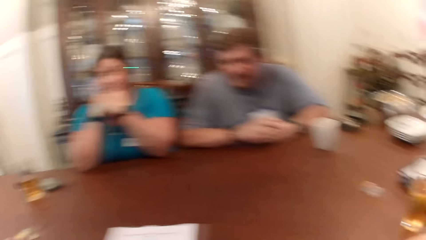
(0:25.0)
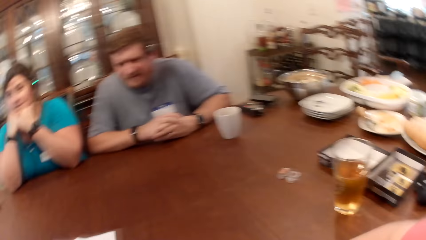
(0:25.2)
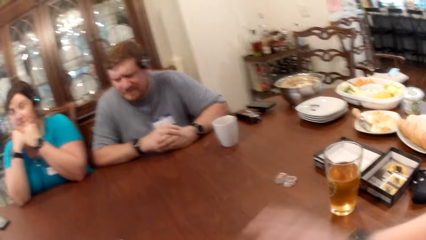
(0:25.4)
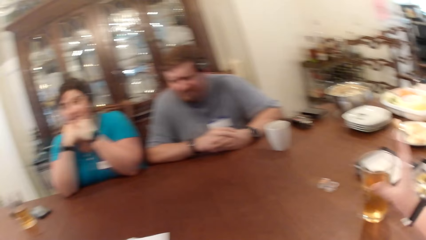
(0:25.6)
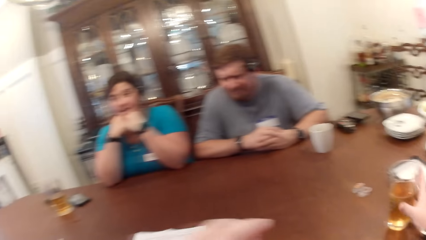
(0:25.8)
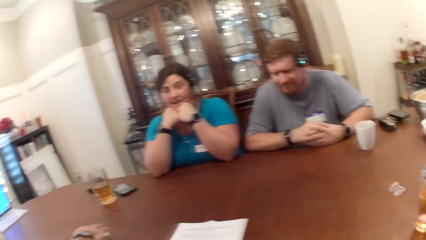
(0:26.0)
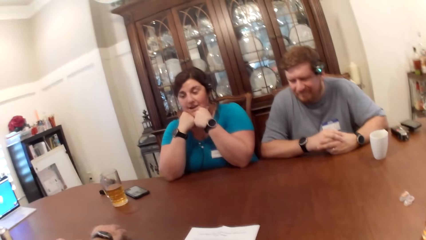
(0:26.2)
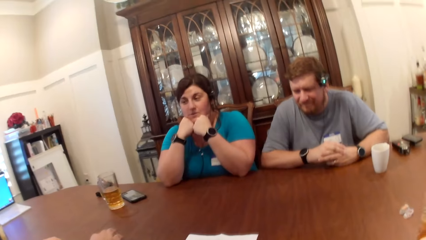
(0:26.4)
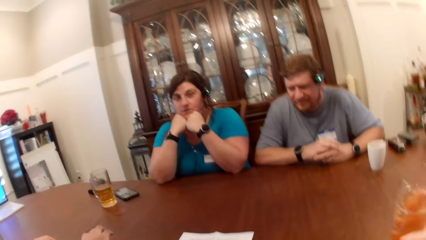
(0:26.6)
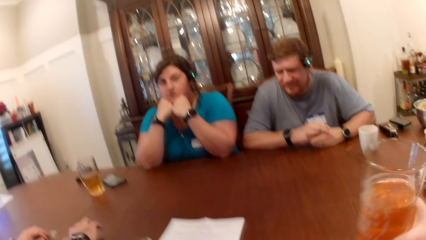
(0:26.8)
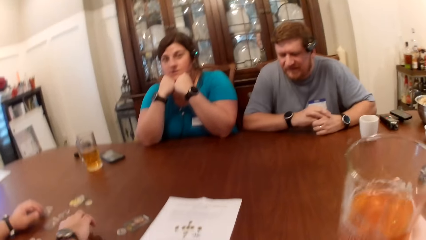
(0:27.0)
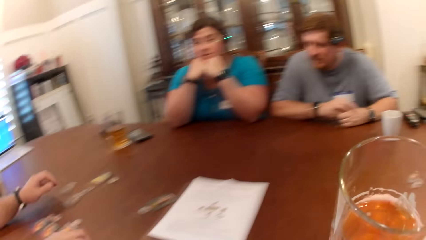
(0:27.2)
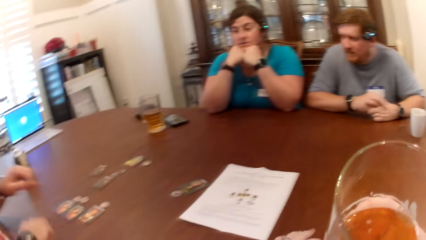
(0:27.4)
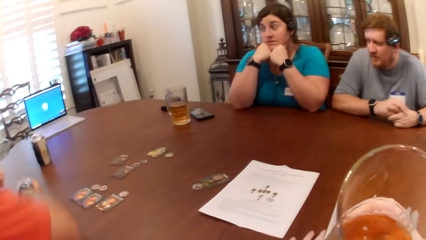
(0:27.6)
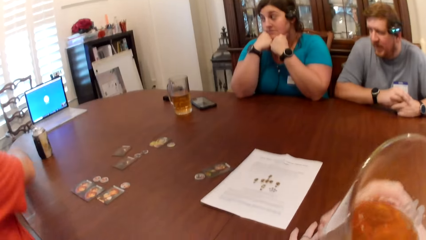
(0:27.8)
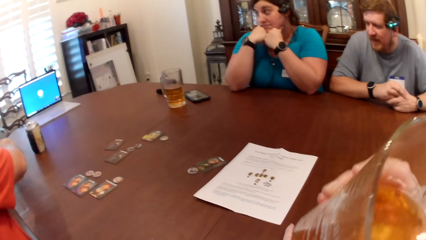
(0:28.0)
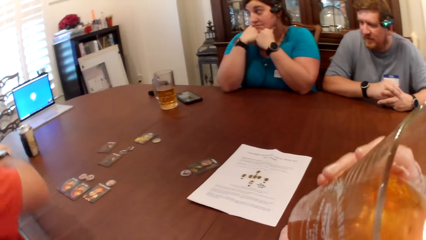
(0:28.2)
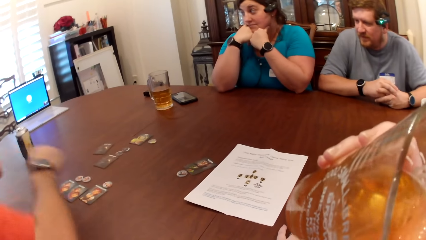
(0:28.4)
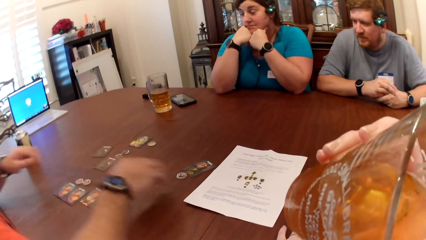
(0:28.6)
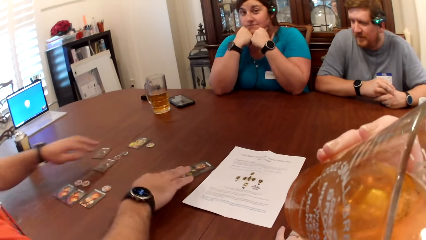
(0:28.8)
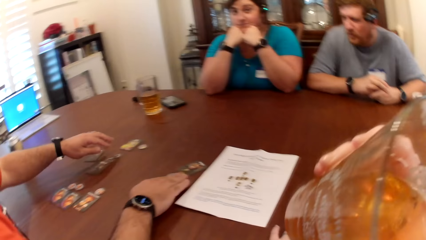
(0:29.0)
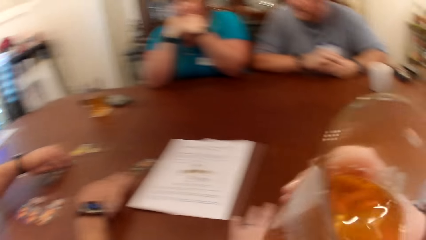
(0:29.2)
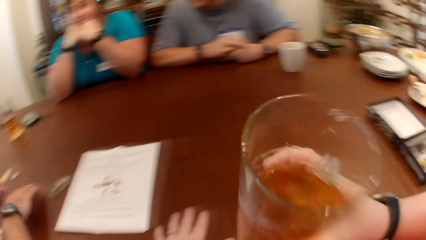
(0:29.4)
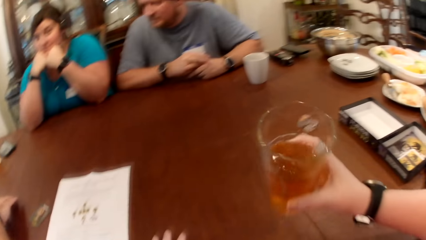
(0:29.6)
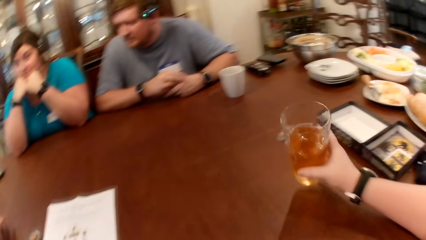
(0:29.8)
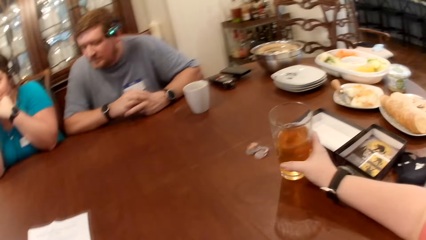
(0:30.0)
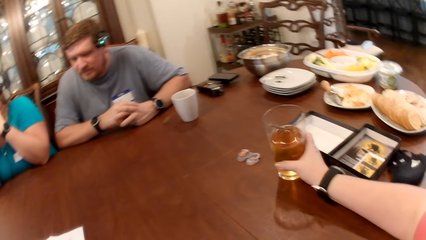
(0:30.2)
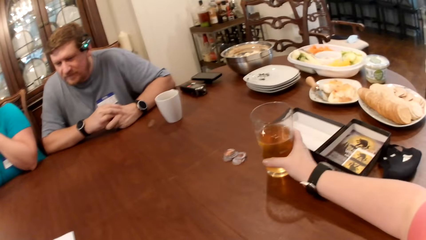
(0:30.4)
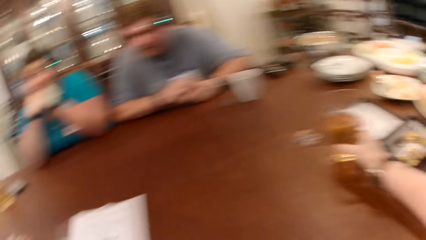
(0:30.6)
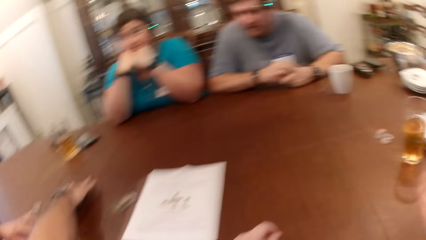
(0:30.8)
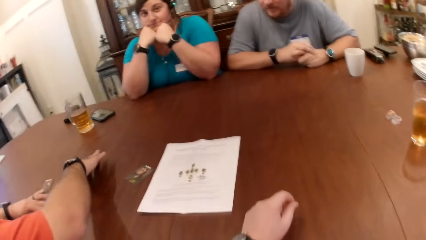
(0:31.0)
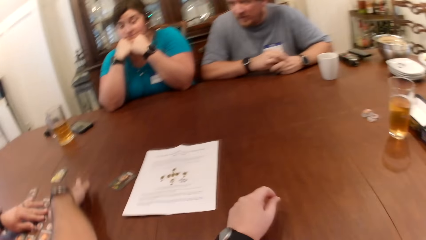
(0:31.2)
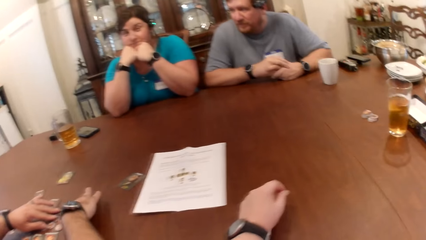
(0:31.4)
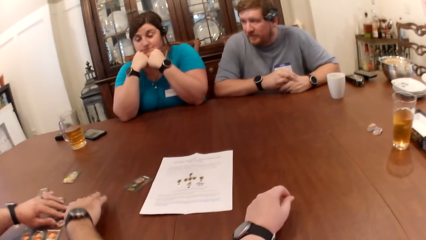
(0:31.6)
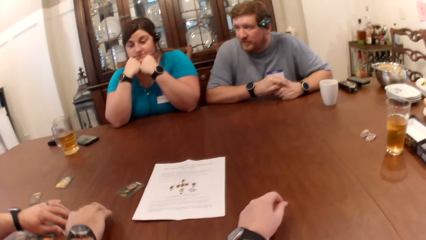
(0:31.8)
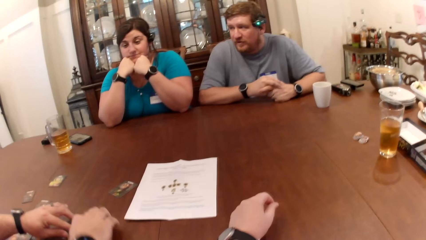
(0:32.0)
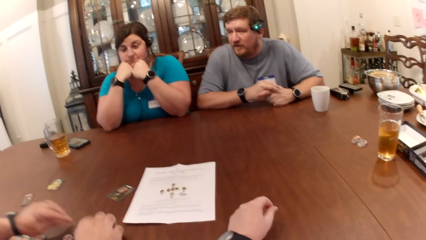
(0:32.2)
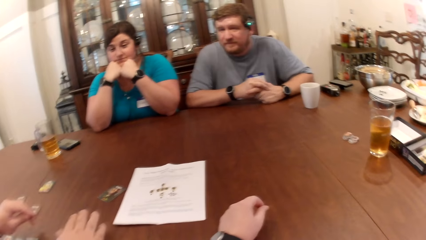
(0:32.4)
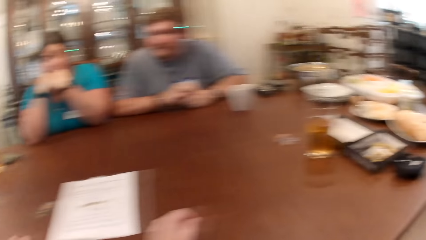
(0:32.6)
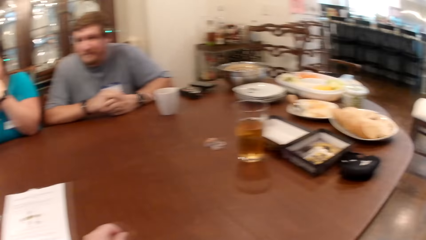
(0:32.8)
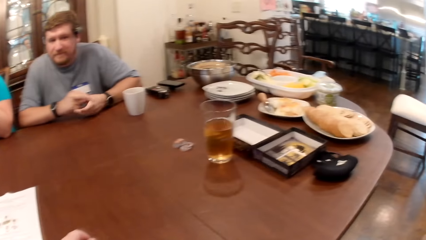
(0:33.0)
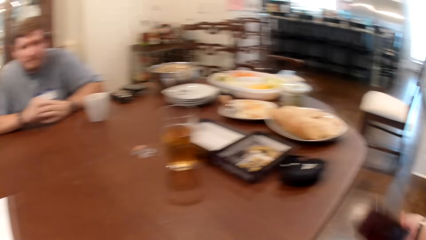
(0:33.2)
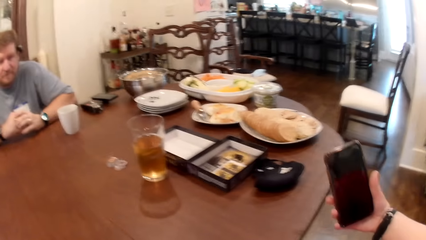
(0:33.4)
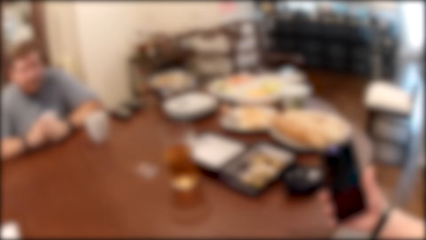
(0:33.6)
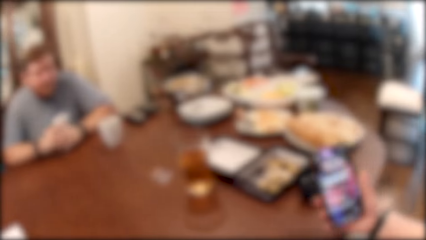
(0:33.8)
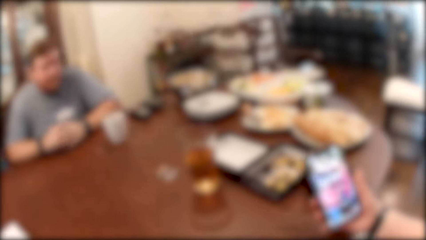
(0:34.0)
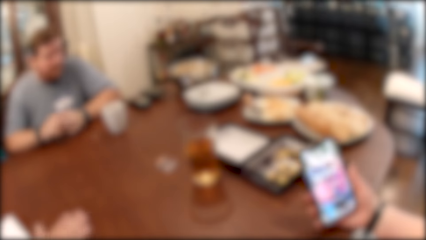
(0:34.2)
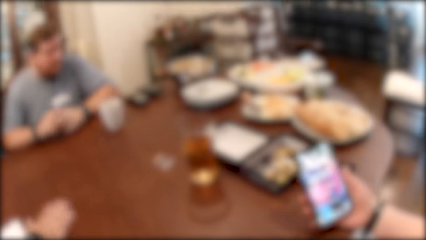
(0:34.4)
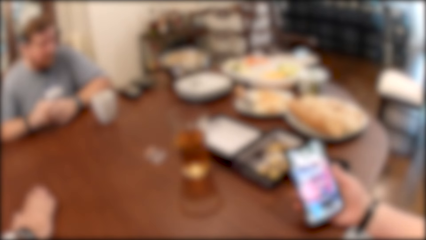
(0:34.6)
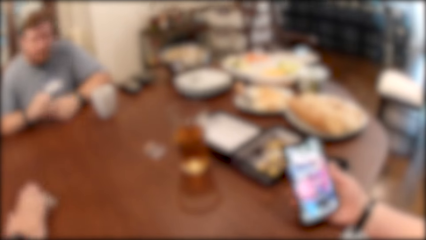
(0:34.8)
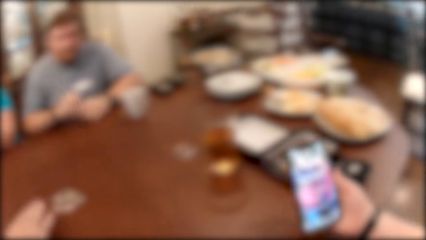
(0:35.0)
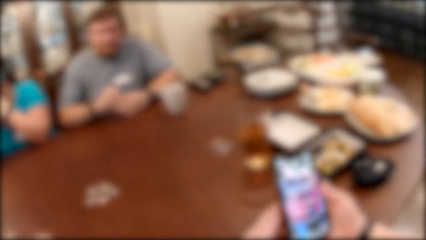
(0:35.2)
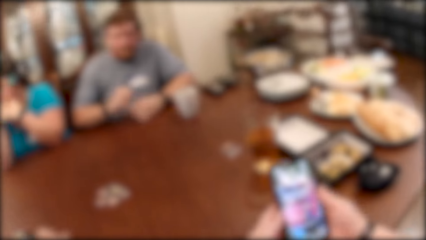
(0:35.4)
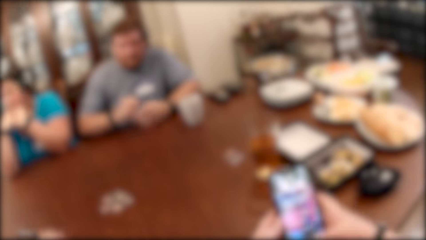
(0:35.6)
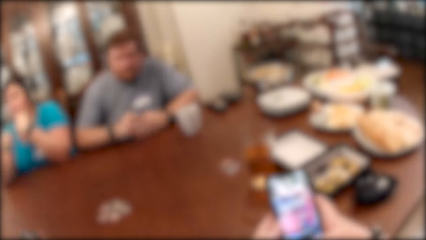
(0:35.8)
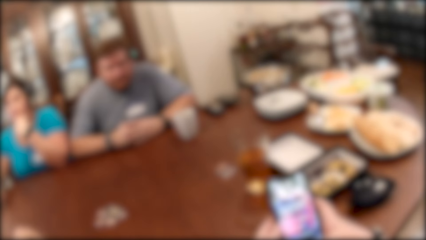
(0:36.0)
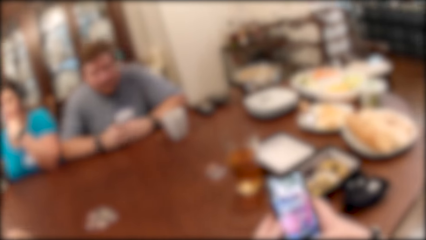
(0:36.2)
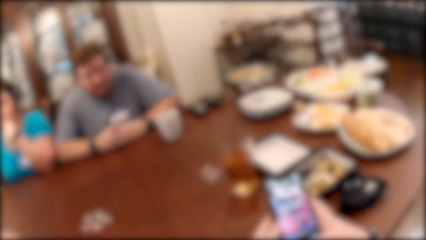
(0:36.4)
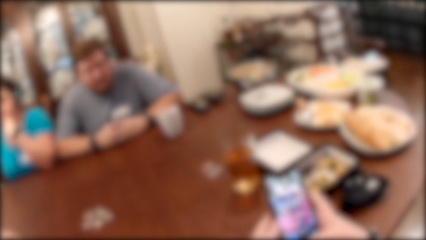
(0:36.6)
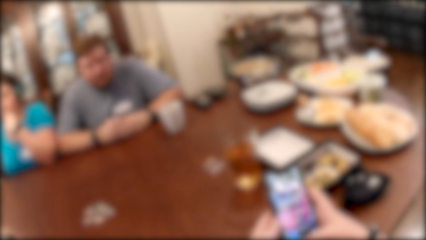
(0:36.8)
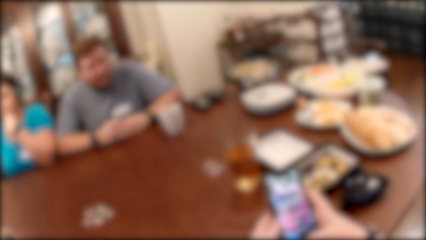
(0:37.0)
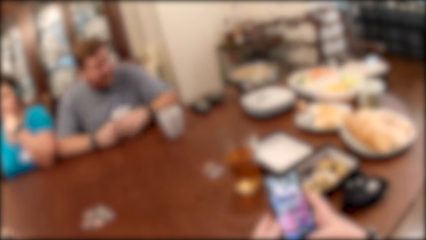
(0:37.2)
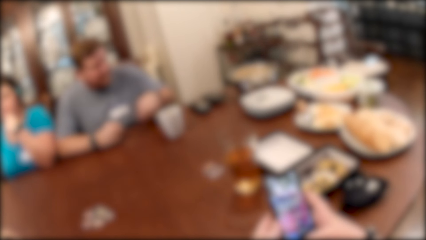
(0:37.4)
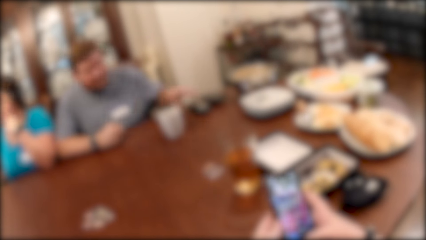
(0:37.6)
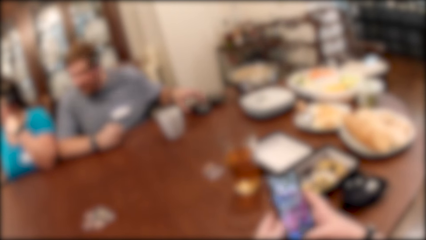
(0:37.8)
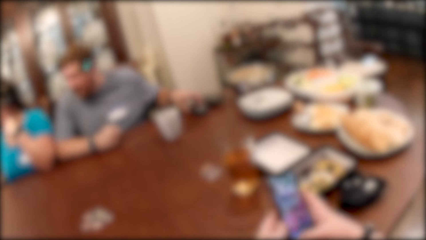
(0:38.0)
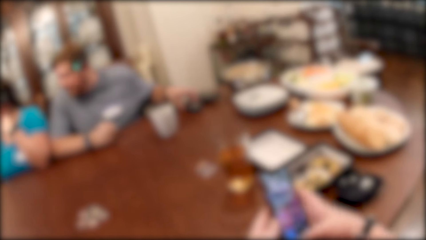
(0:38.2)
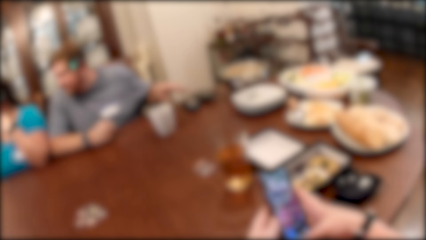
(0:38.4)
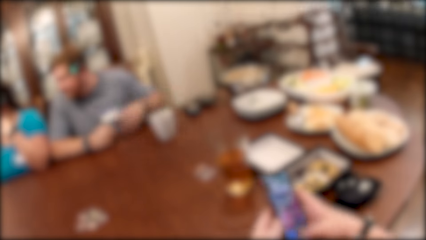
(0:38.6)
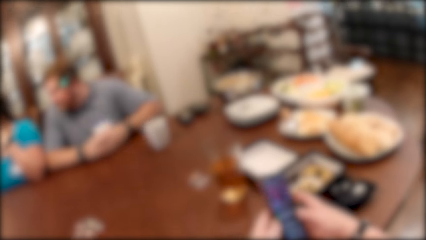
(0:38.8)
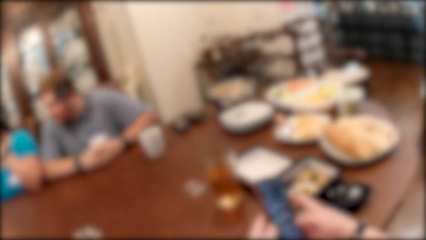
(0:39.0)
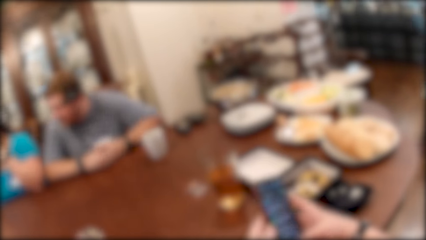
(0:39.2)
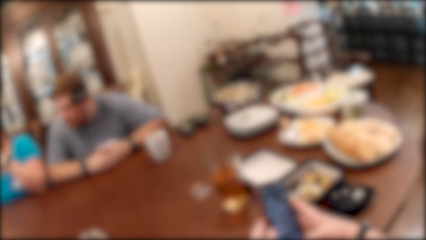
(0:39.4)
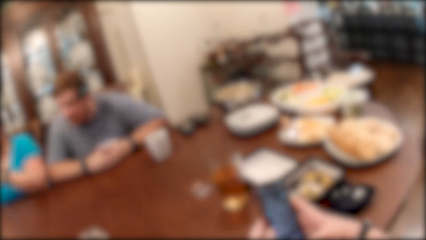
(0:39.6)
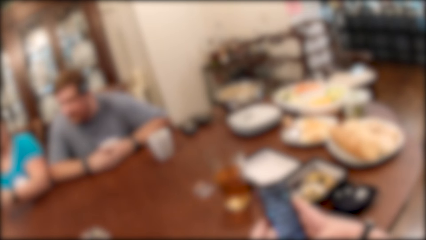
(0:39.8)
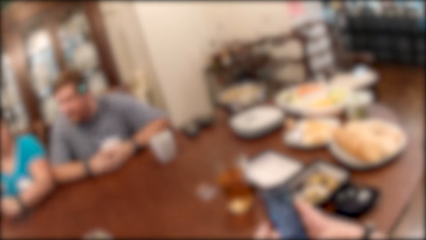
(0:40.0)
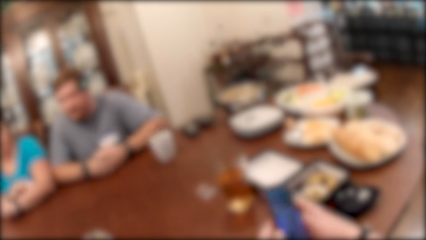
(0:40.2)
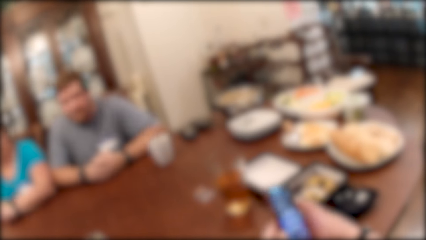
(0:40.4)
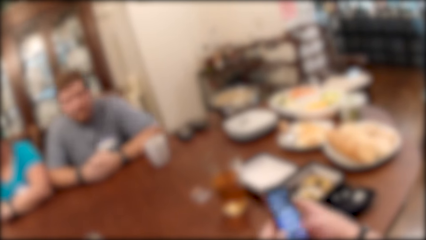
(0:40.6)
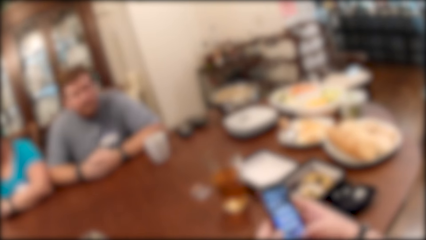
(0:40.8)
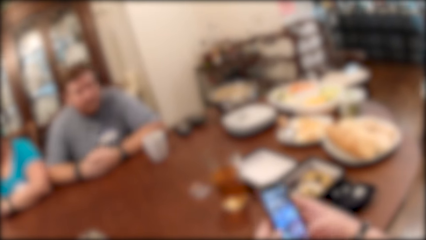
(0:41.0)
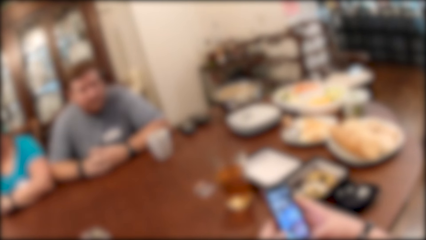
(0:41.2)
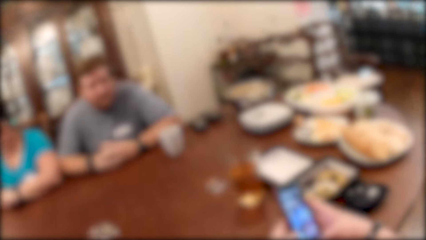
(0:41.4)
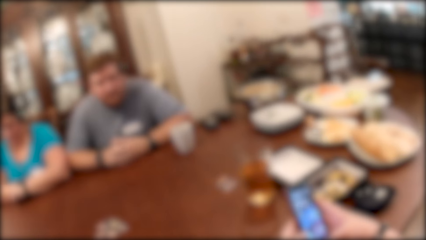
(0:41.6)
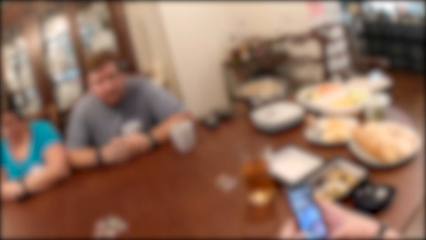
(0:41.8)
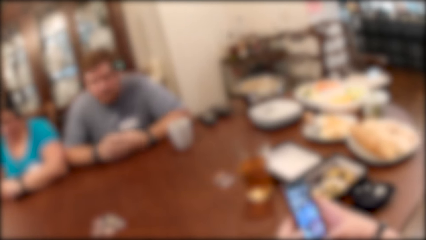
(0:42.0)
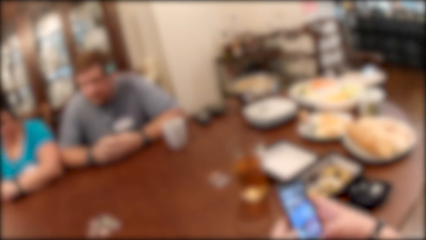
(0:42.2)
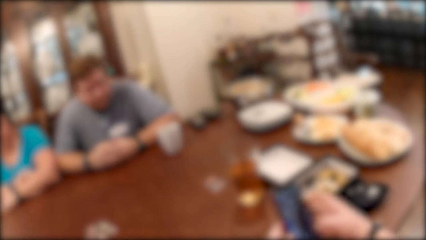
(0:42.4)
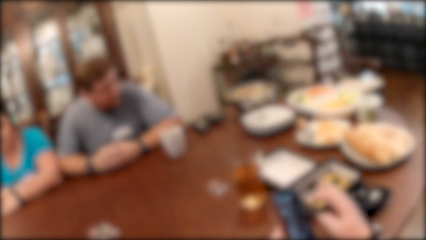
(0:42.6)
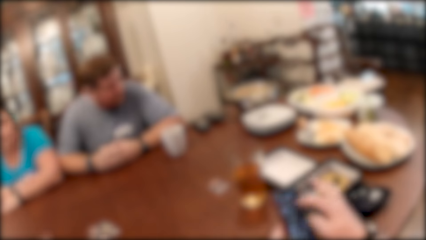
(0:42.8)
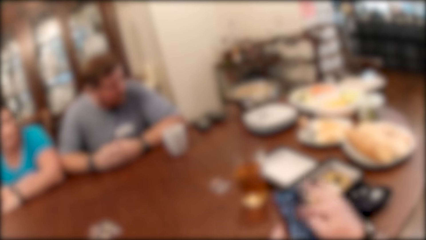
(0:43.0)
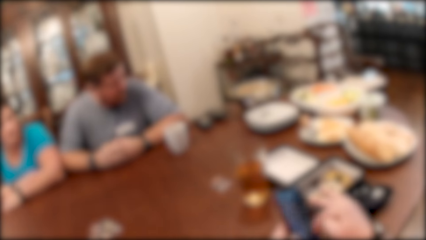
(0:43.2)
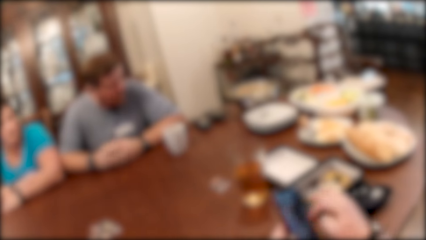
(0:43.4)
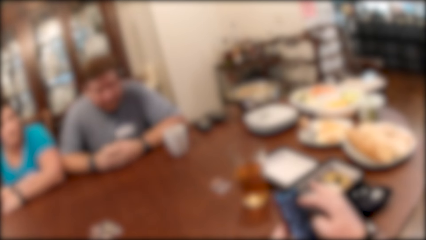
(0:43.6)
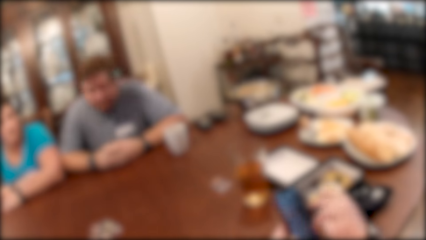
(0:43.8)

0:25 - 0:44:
The woman holds the cheeks with the hands. The camera wearer picks up a cup of juice on the table with her right hand. The woman converses with the man, another man and the camera wearer. The first man drags a token from the table with his right hand. The camera wearer drinks from the cup of juice in her right hand. The first man rearranges the set of cards and tokens on the table. The camera wearer places the cup of juice on the table with her right hand. The first man converses with the other man, the woman and the camera wearer. The camera wearer moves the cards on the table. She checks the phone. She holds a phone with her left hand. She operates the phone with her right hand. The other man places his left hand on a phone on the table. The camera wearer scrolls the phone.
